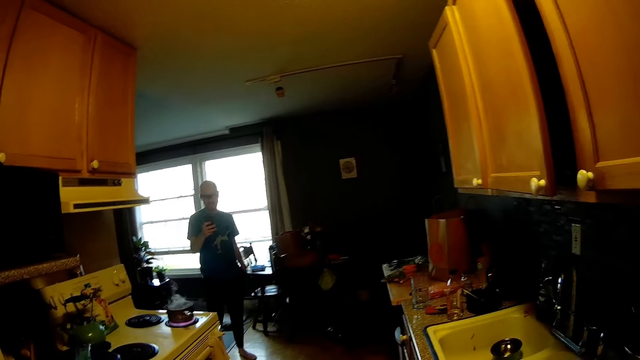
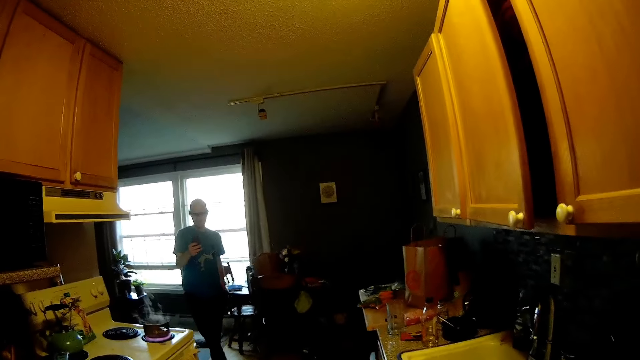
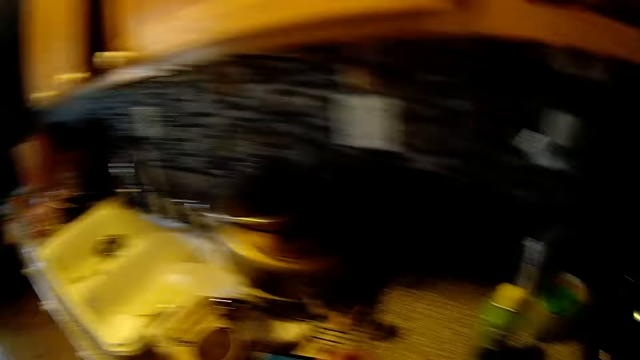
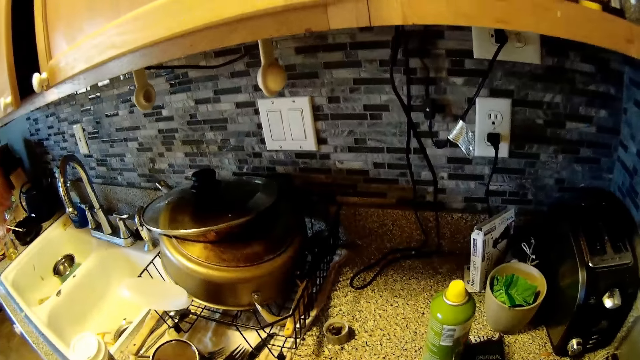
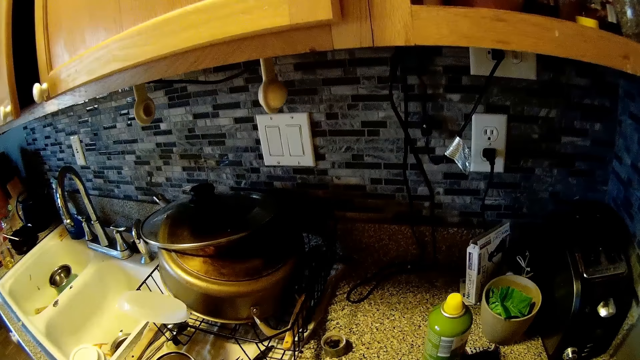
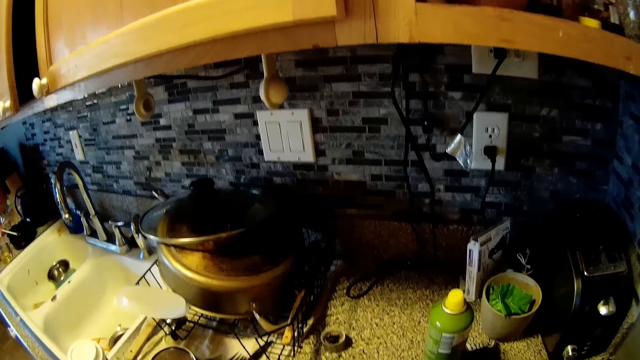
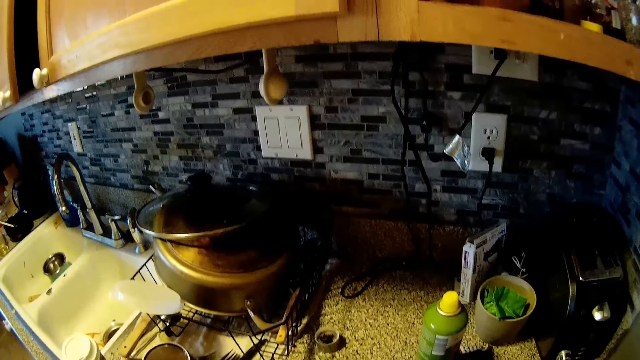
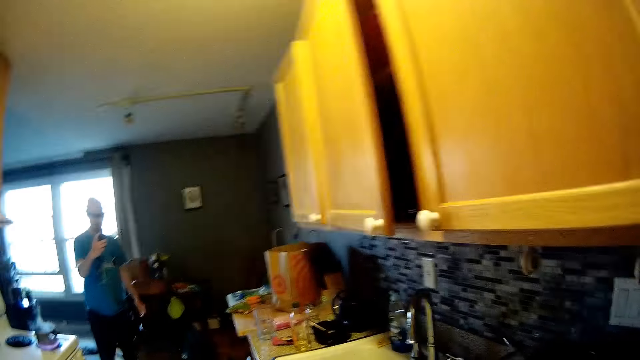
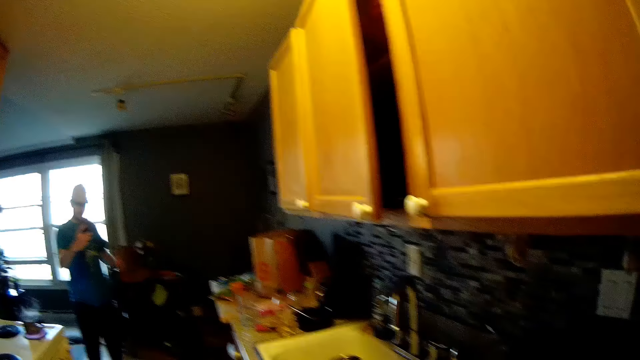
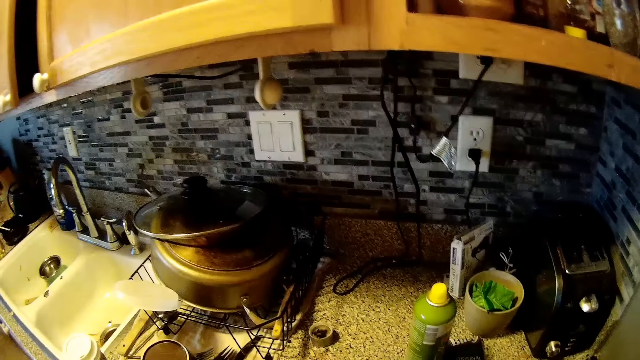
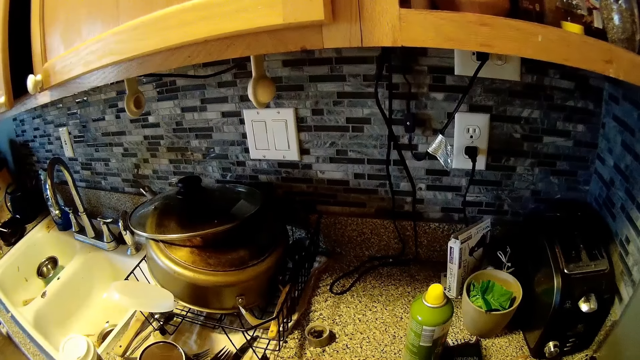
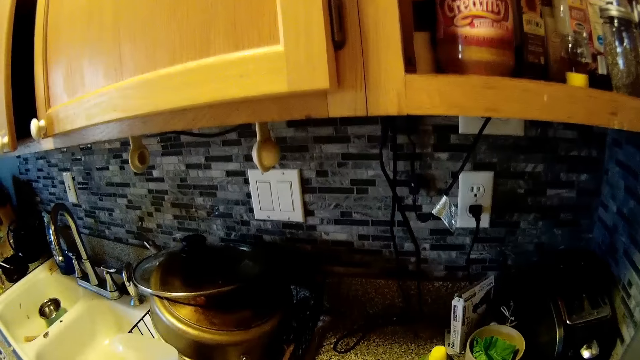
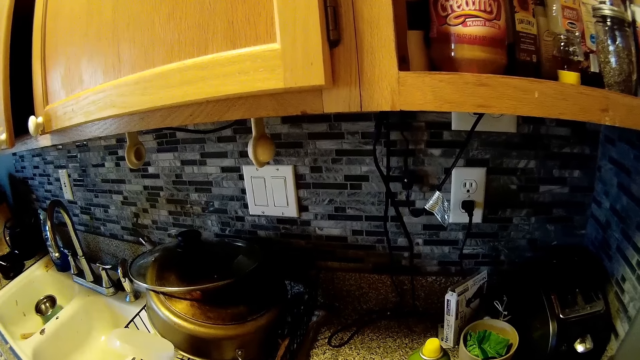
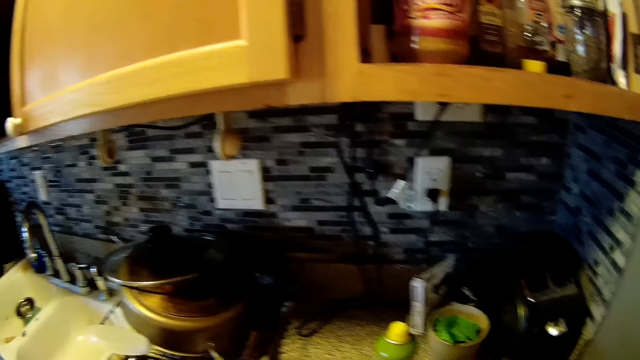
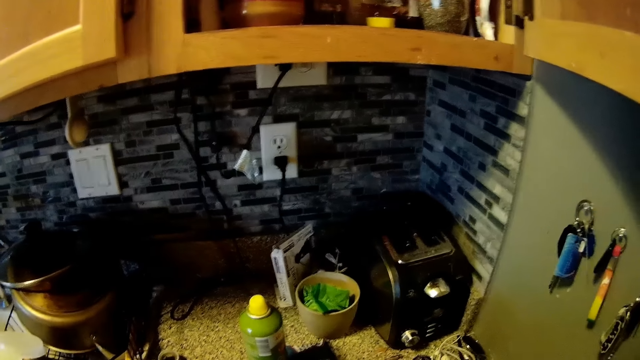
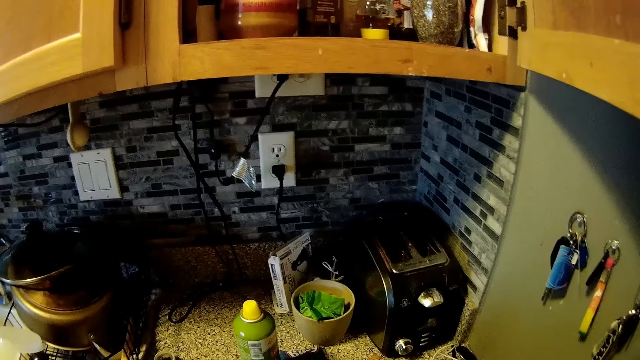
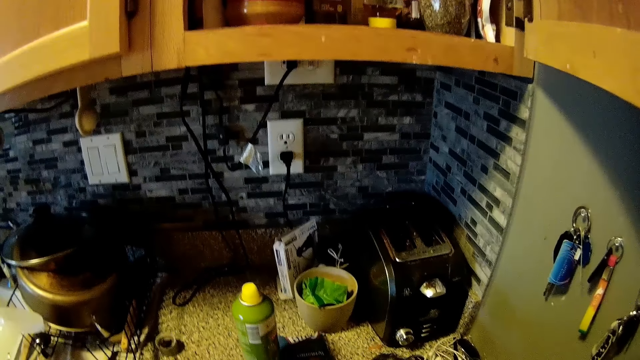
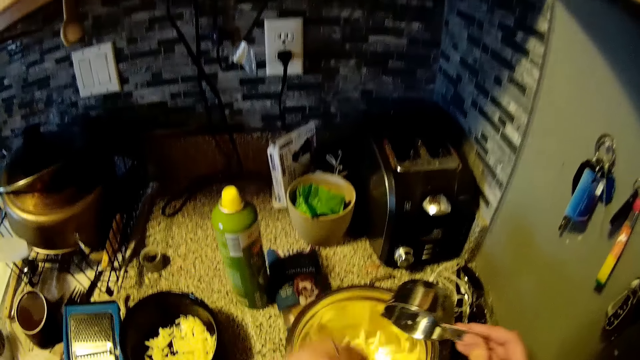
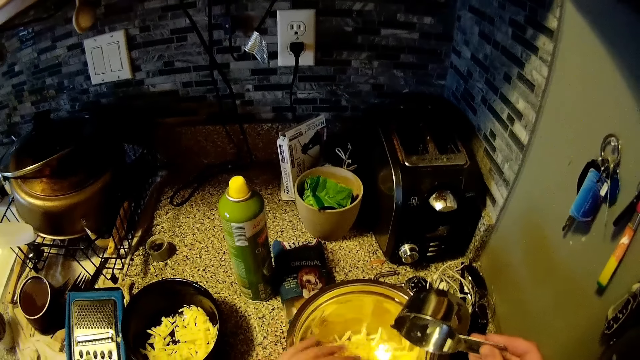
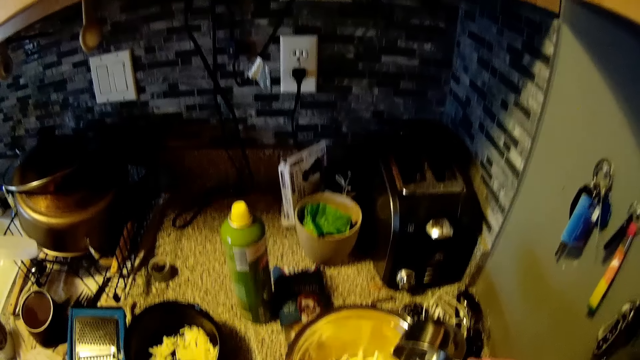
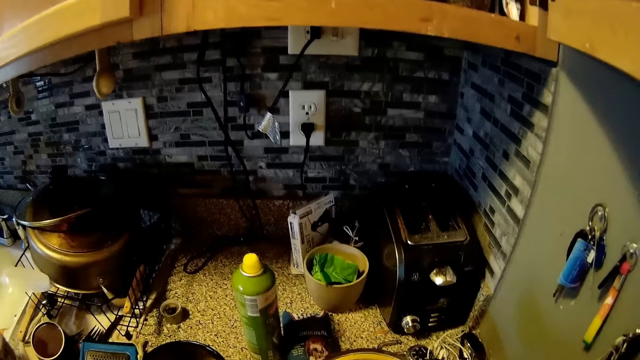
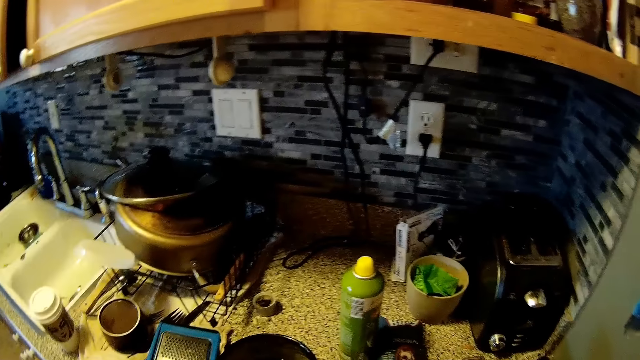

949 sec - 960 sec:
The camera wearer looks around. They move the hands. They look around.

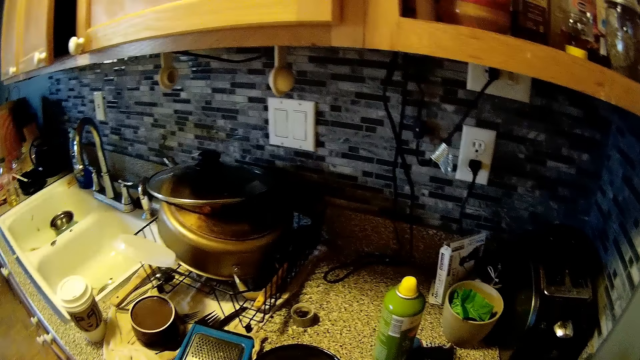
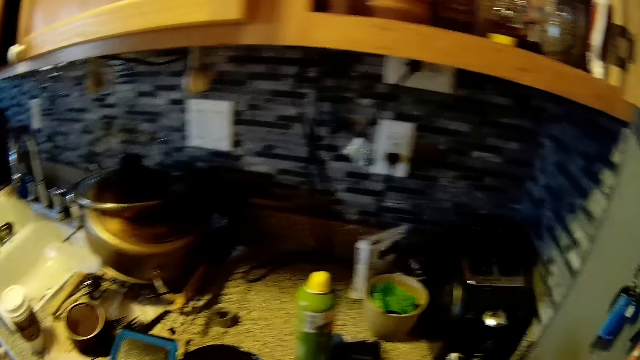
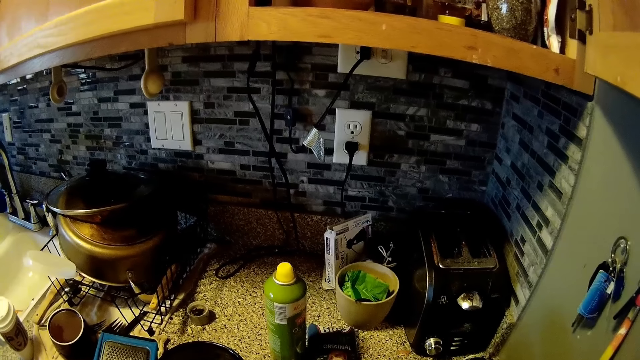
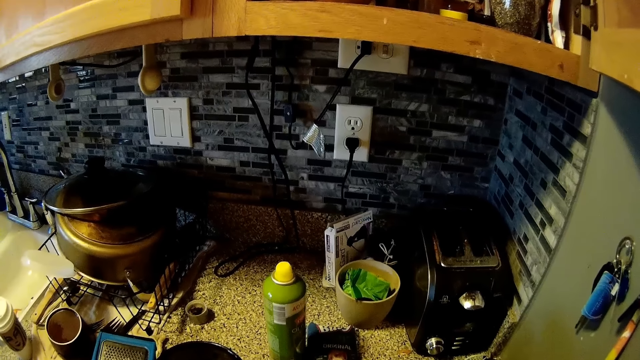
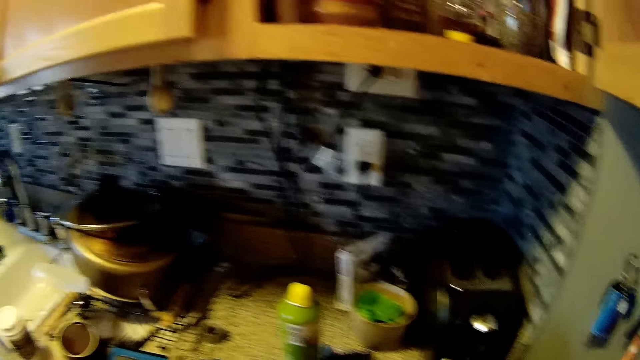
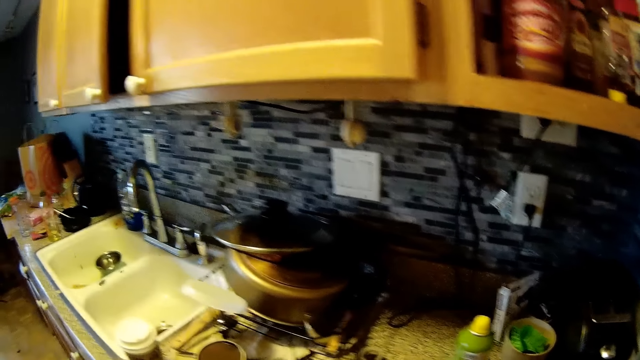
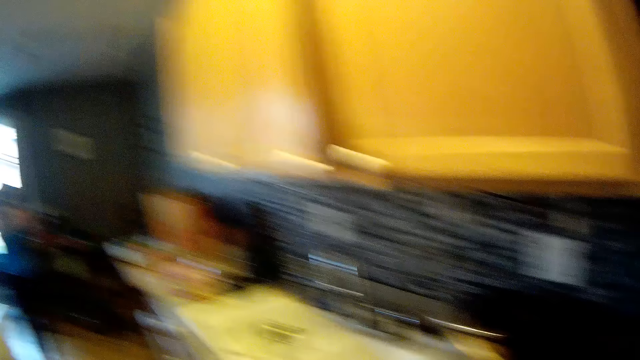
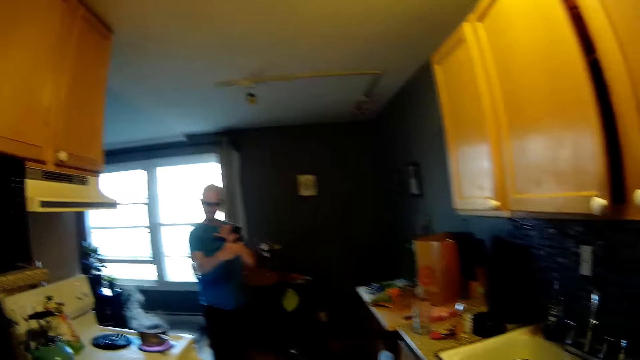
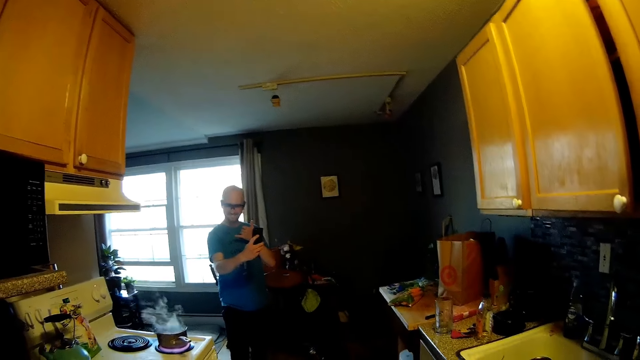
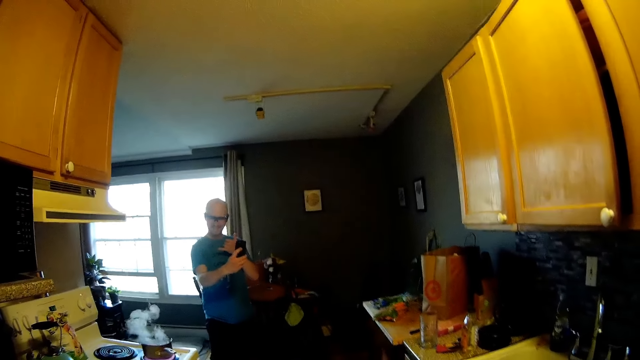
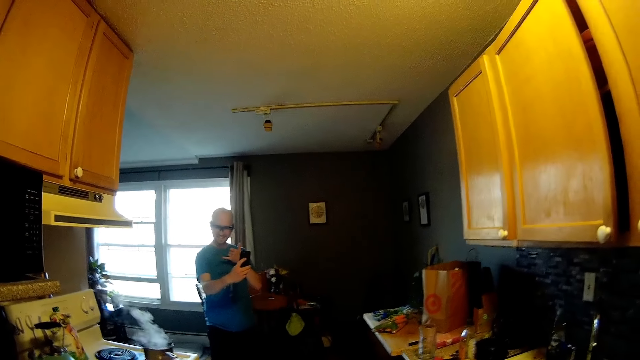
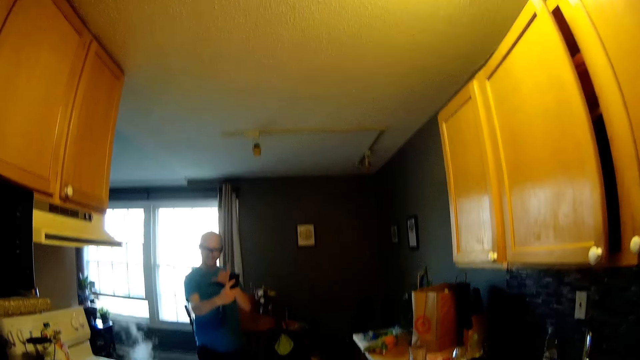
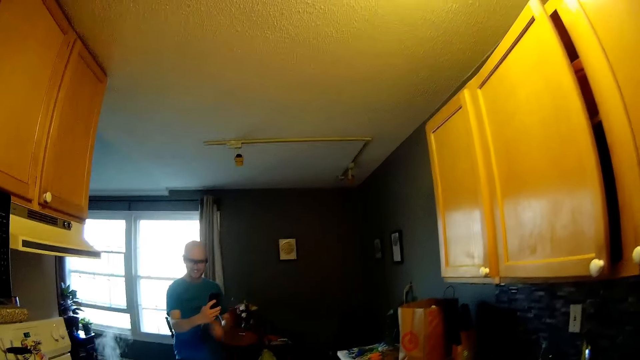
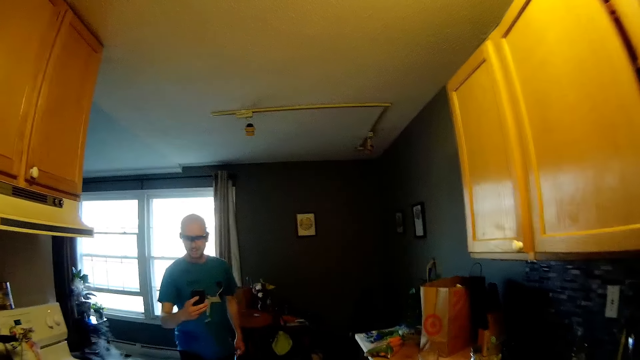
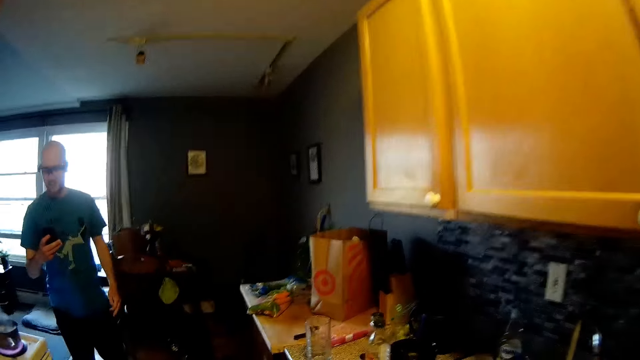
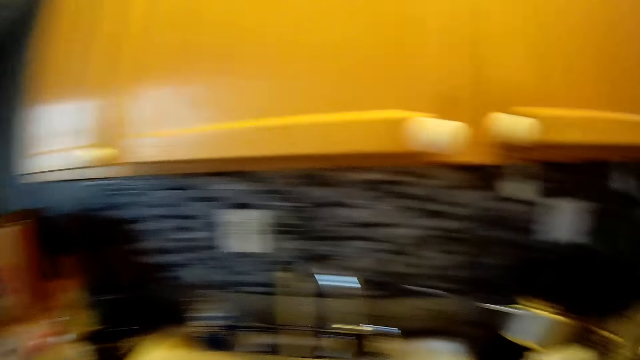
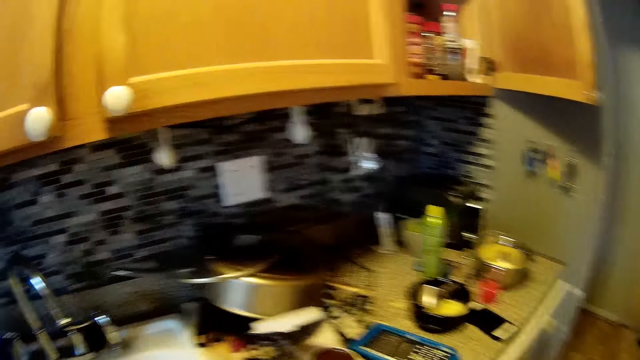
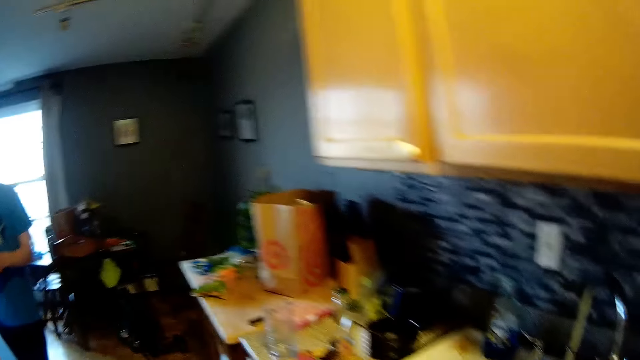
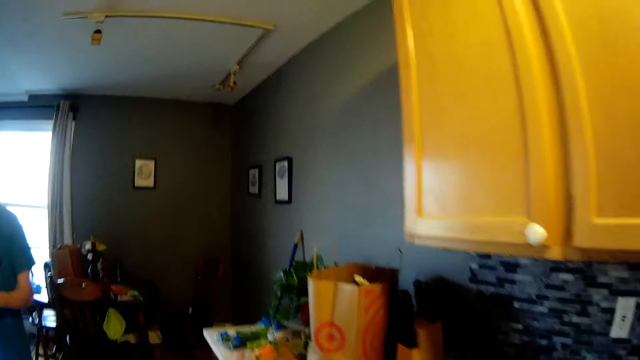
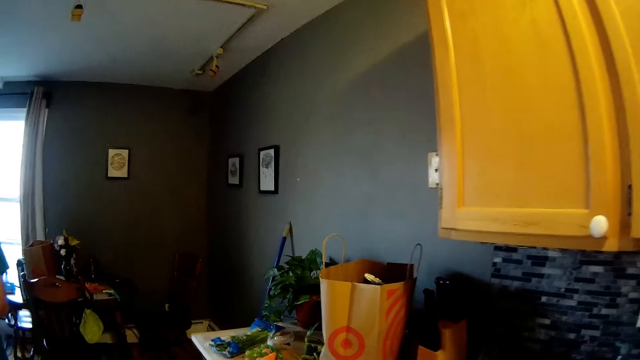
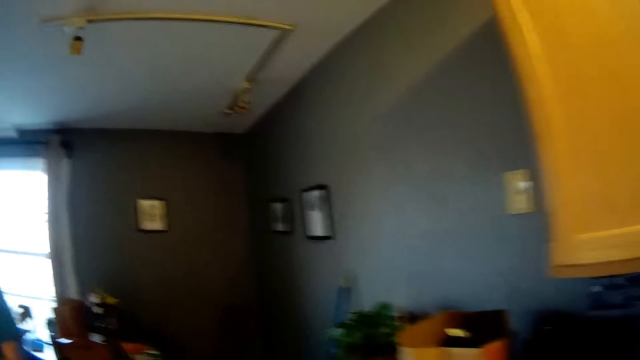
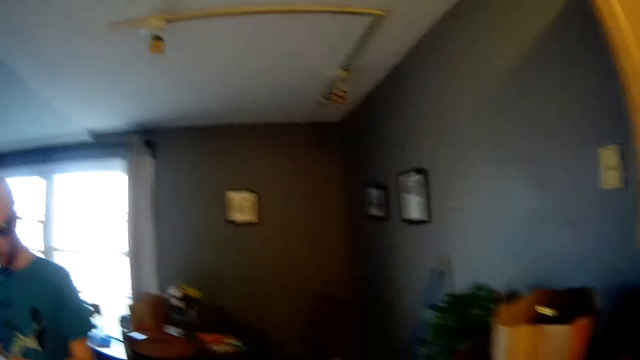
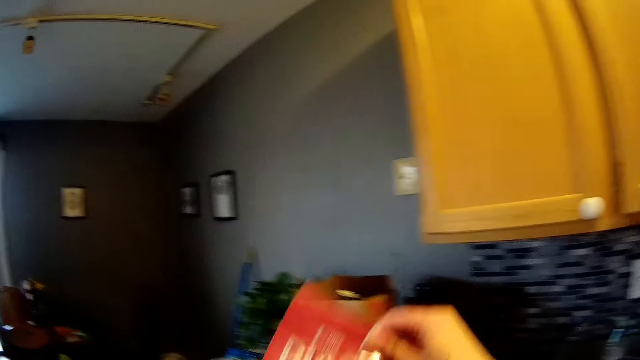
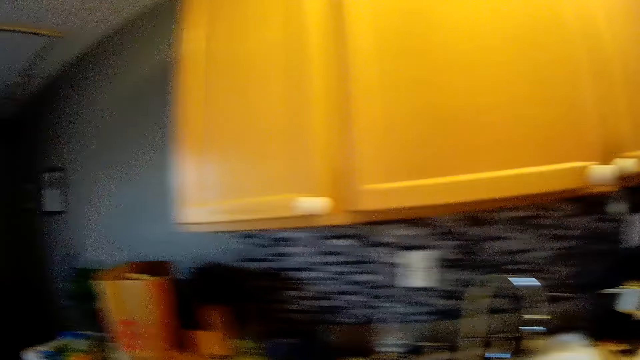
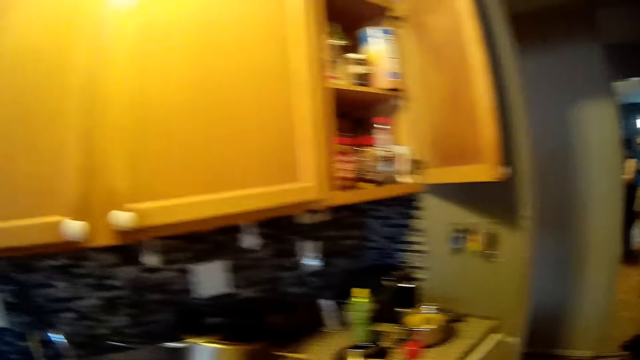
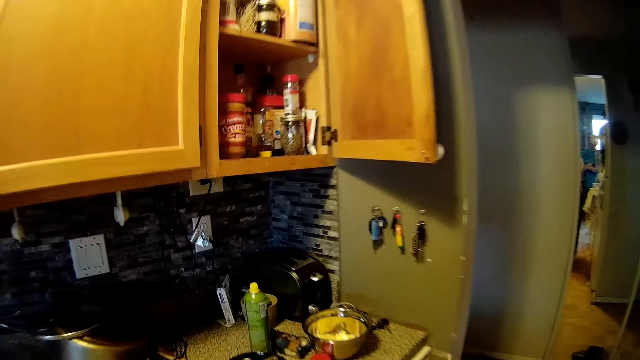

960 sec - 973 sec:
A man looks at the phone. The man takes a selfie with the phone in his right hand. The camera wearer looks around. She picks something. She lifts a red carton on the countertop with her right hand. She looks around.
